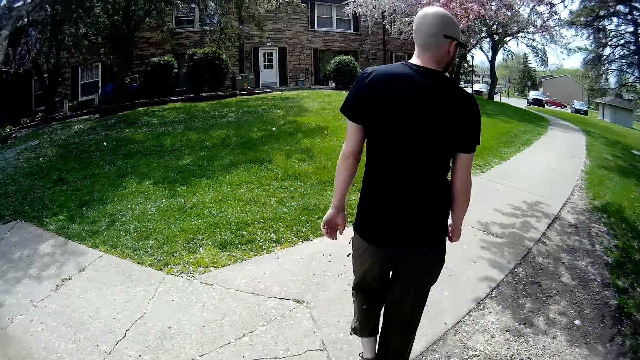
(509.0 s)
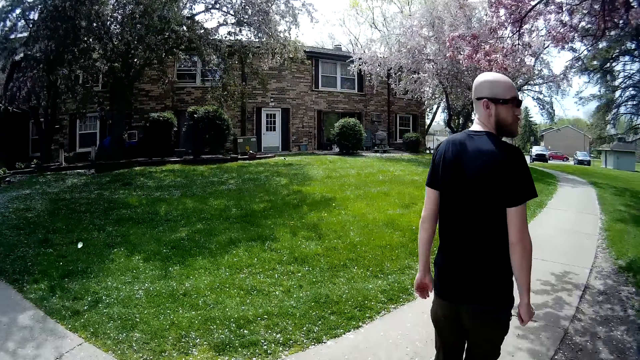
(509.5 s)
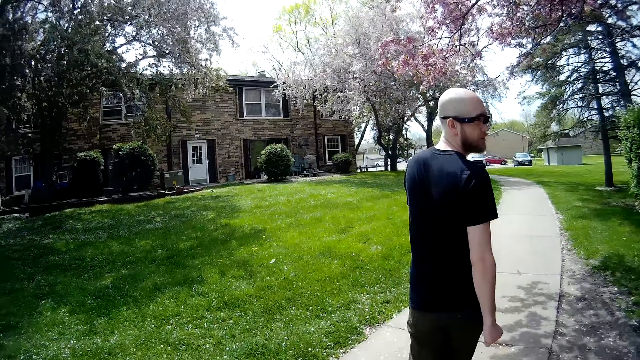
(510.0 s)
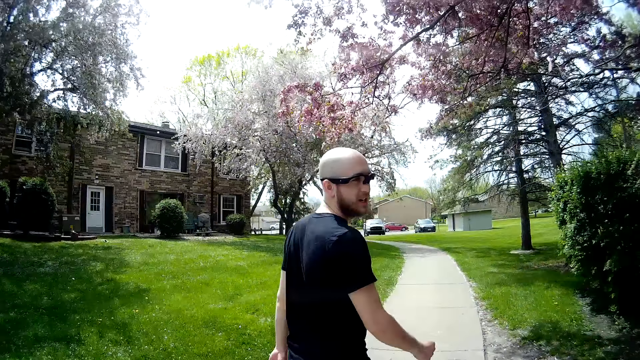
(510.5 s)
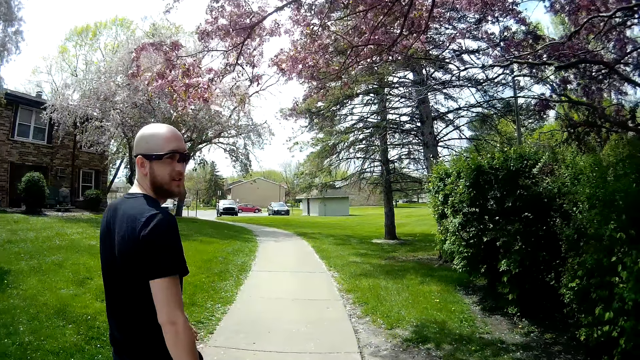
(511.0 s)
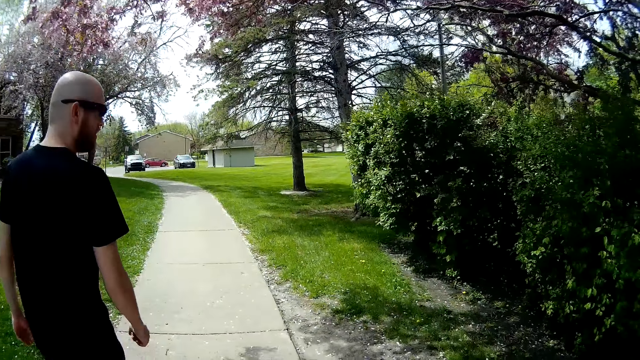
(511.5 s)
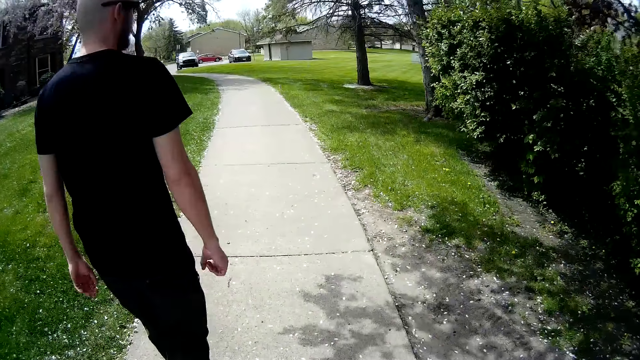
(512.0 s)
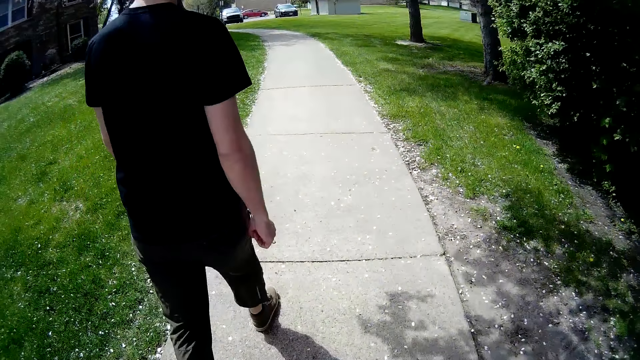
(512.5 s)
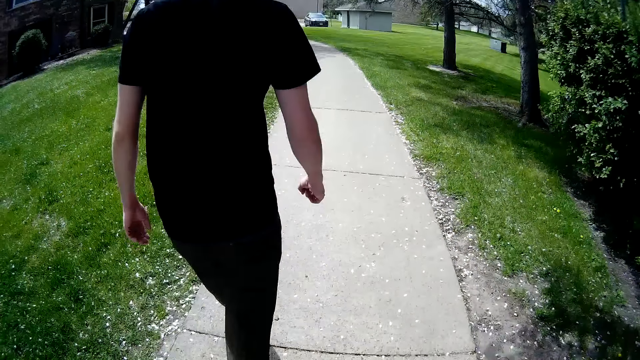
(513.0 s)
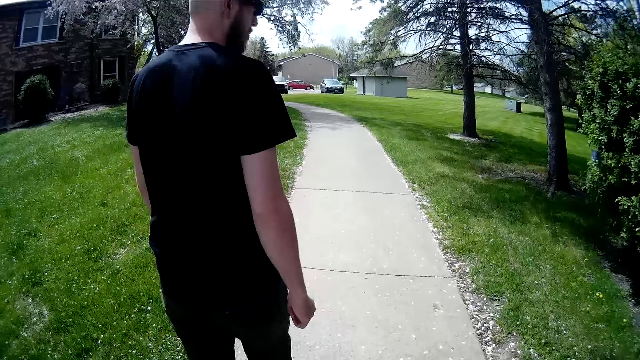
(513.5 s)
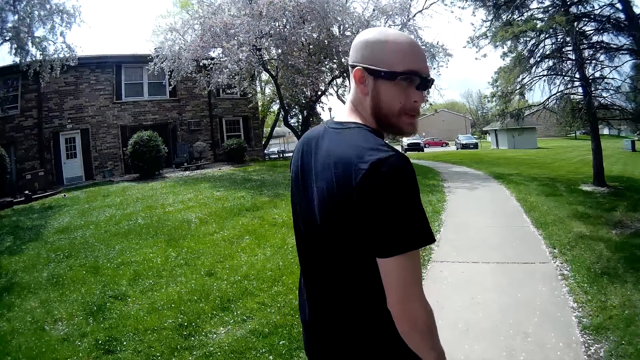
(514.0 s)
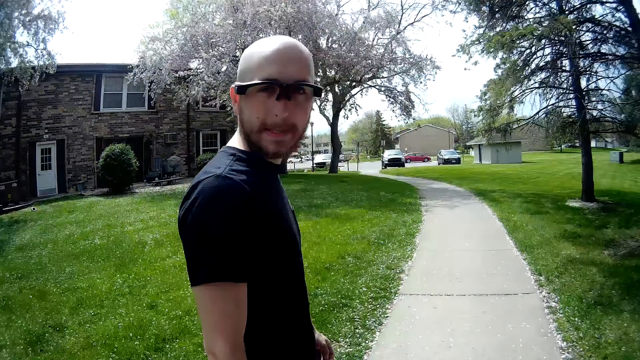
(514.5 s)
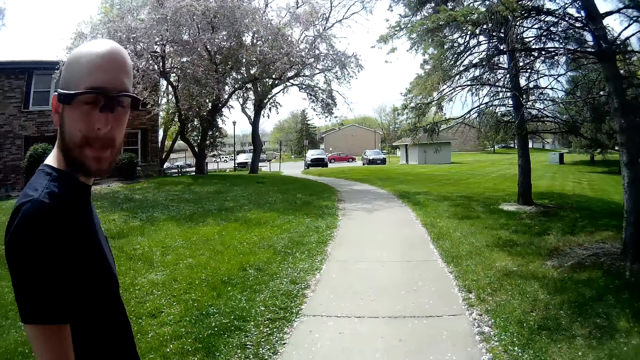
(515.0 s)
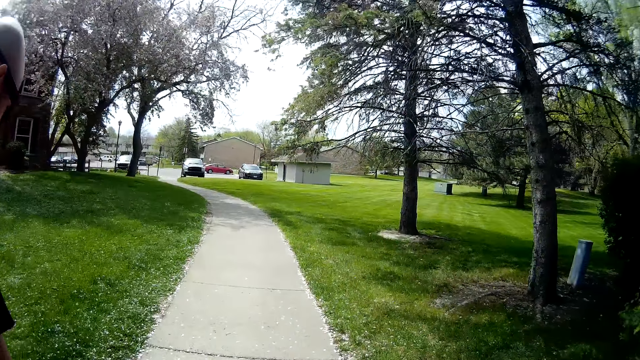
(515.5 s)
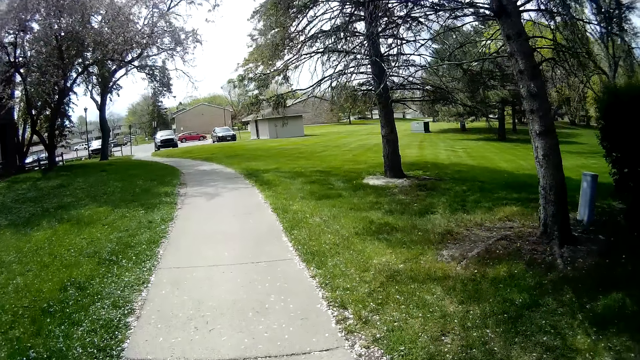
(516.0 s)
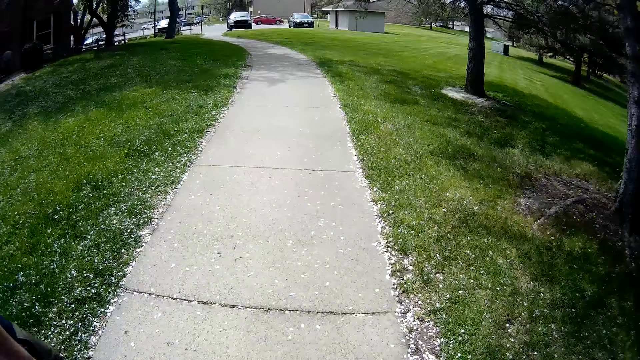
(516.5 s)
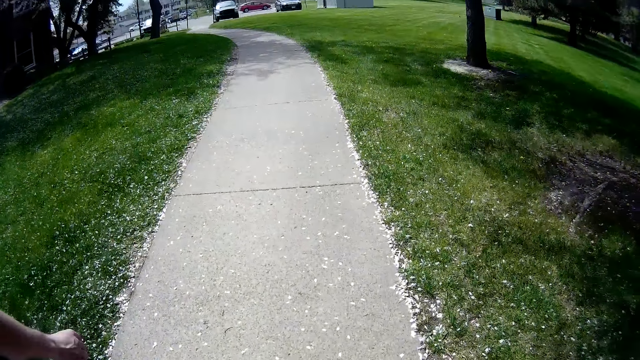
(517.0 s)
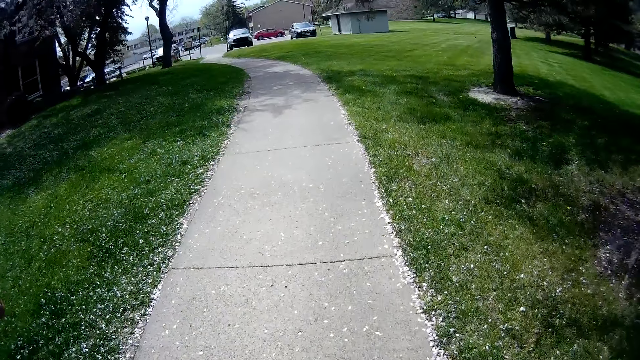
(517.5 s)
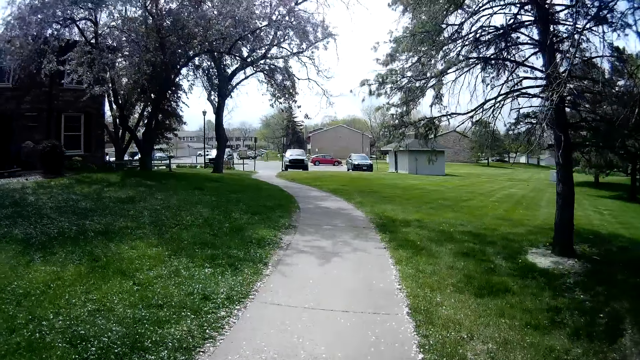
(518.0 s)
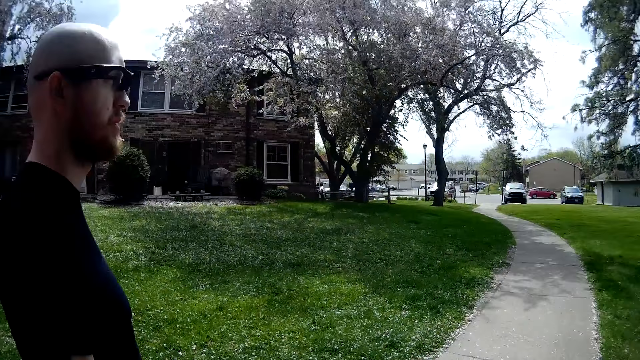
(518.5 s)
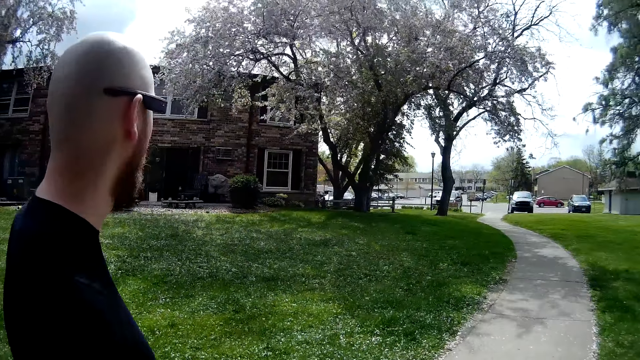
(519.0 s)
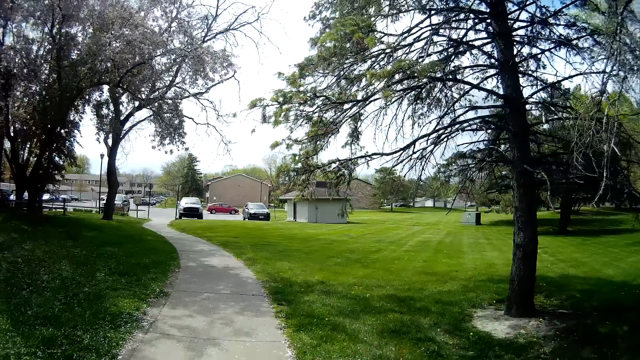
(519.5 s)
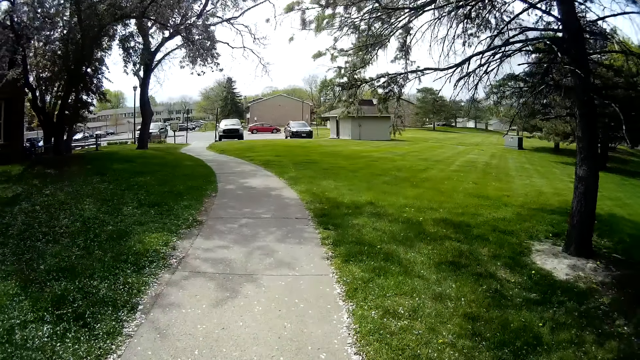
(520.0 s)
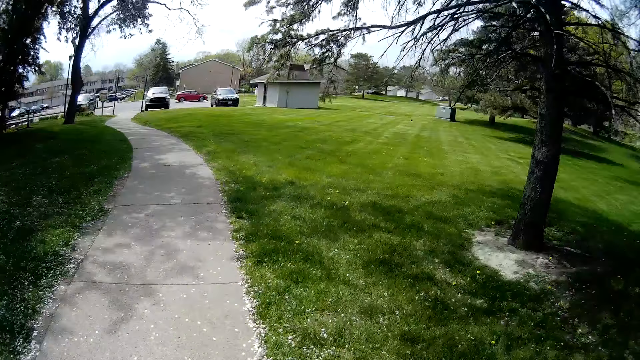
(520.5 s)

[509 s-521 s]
A man talks to the camera wearer. The camera wearer walks. The man walks. The man walks again. The camera wearer talks to the man and walks. The man walks. The camera wearer walks. The man converses with the camera wearer. The camera wearer walks and talks to the man. They walk. The man talks to the camera wearer and walks. The camera wearer walks. The man walks. The camera wearer looks around.

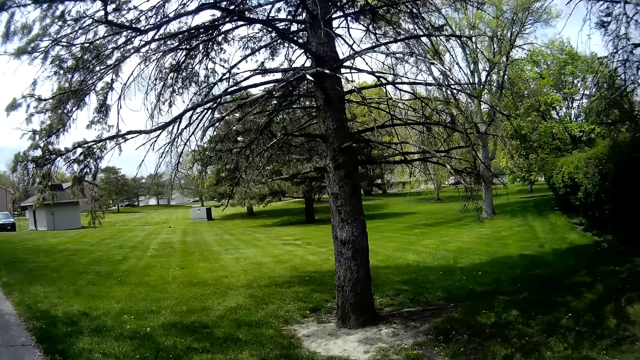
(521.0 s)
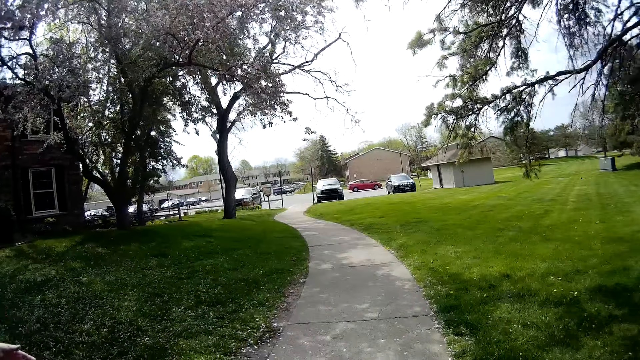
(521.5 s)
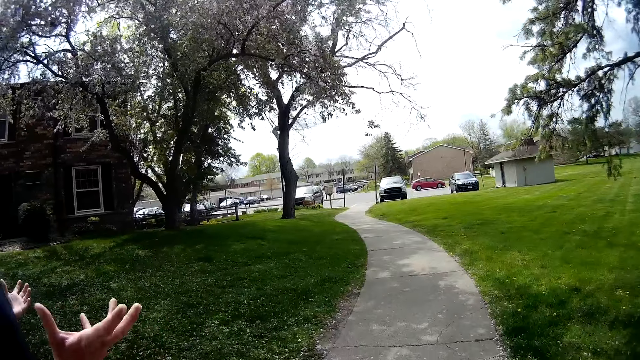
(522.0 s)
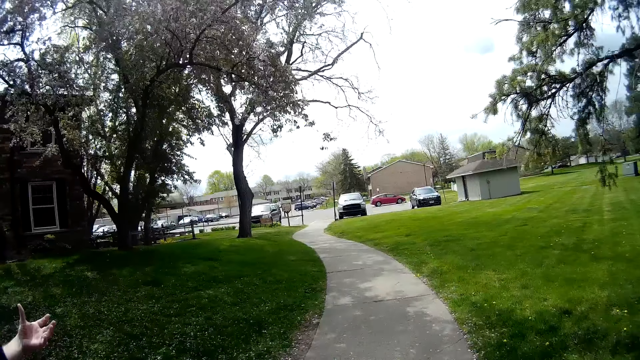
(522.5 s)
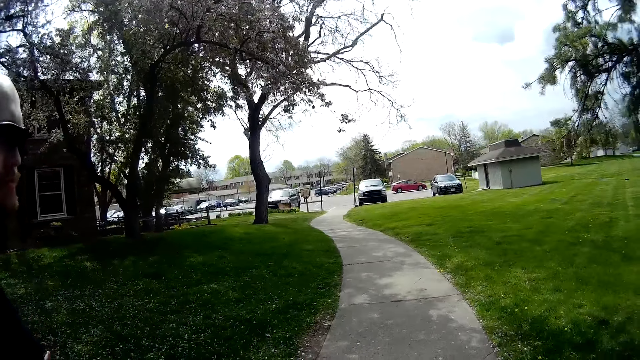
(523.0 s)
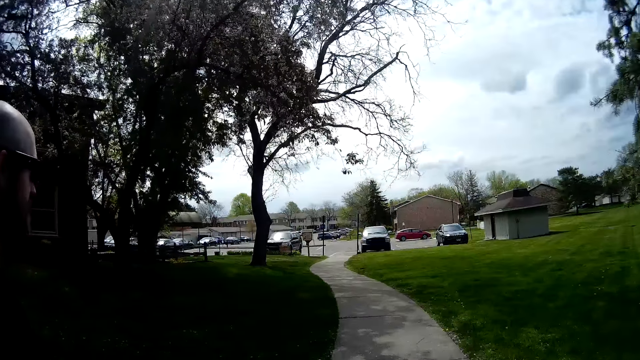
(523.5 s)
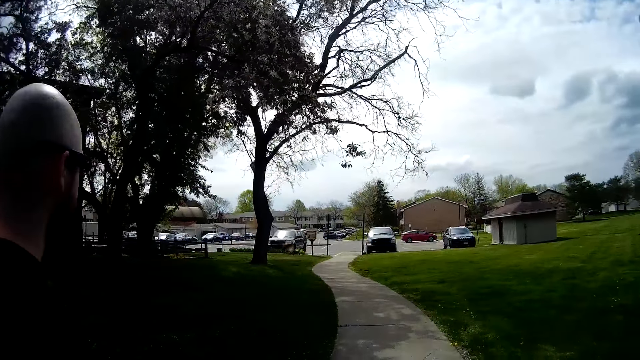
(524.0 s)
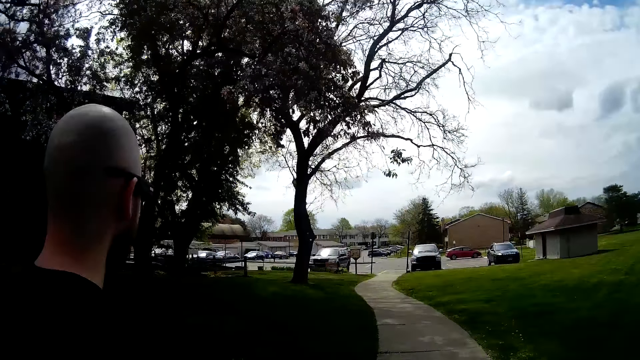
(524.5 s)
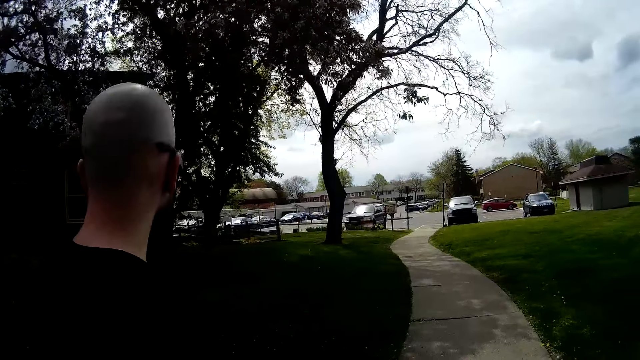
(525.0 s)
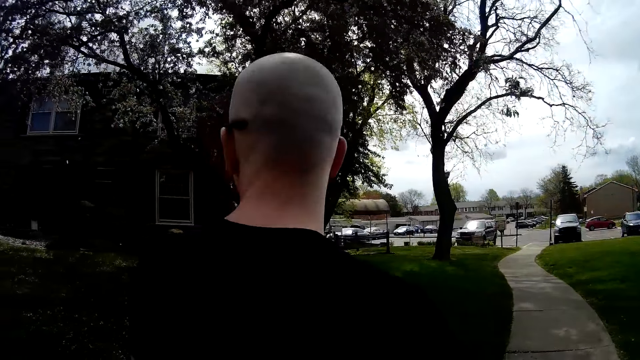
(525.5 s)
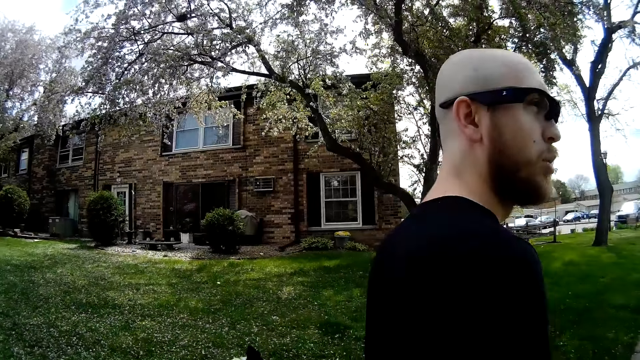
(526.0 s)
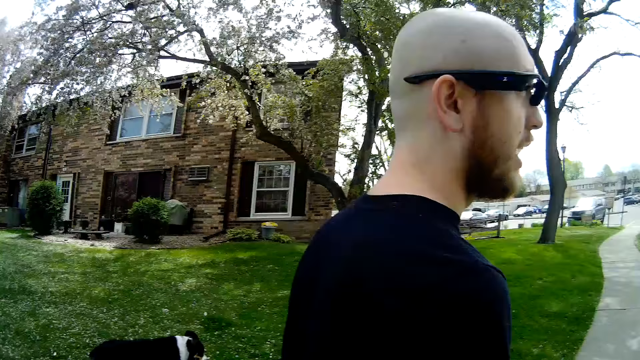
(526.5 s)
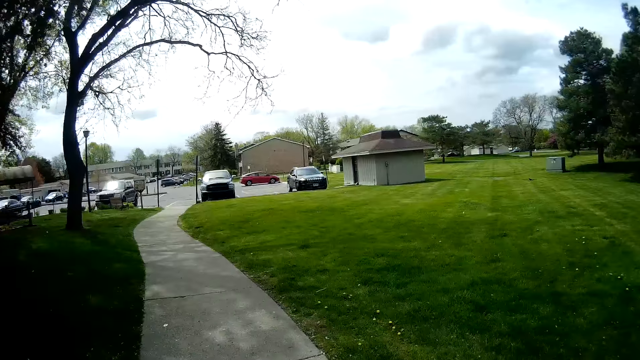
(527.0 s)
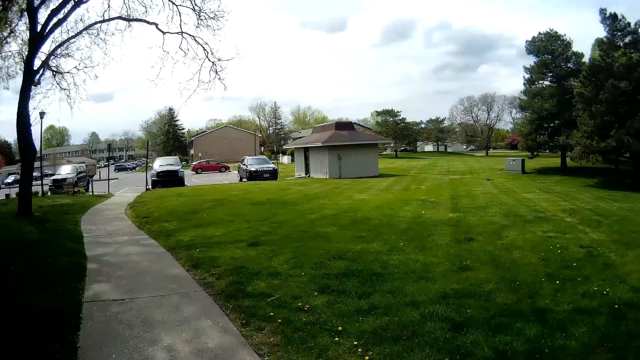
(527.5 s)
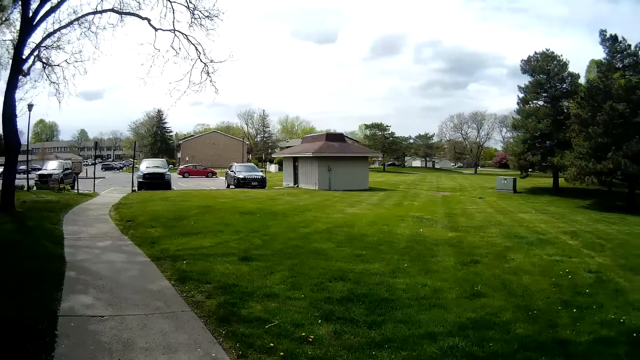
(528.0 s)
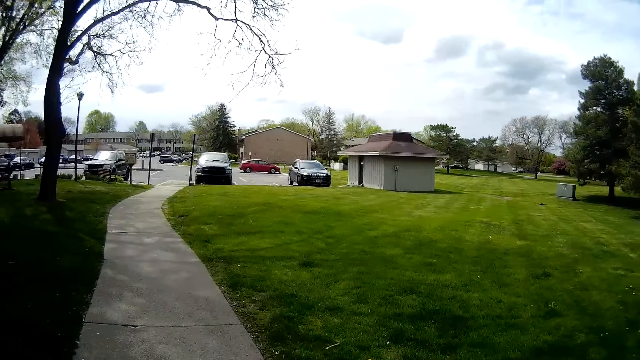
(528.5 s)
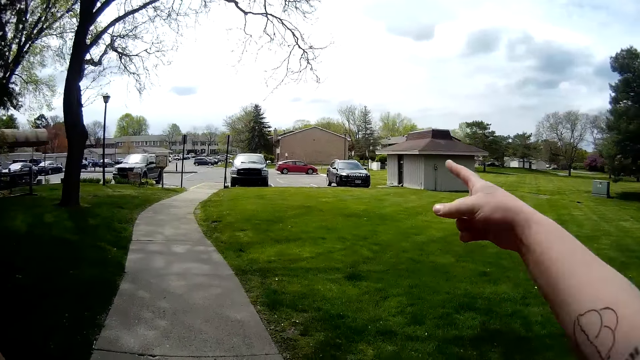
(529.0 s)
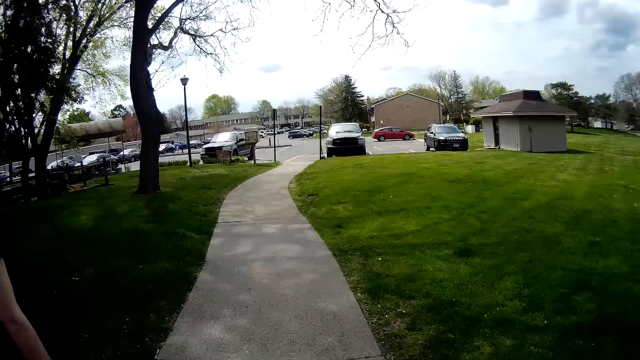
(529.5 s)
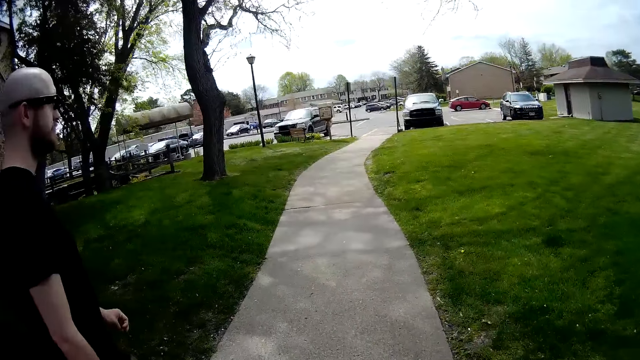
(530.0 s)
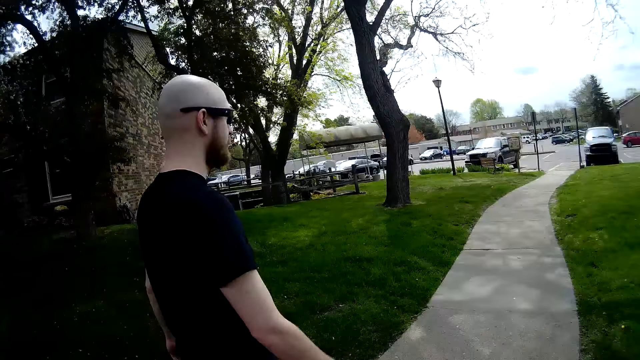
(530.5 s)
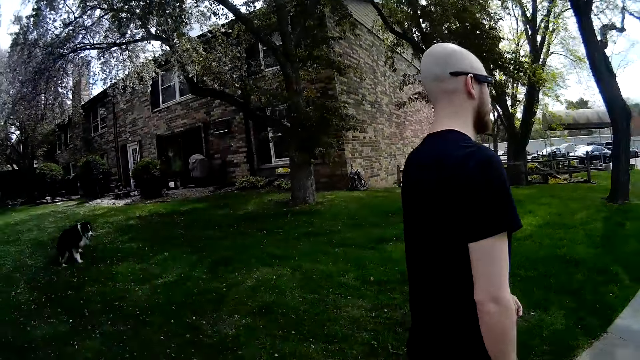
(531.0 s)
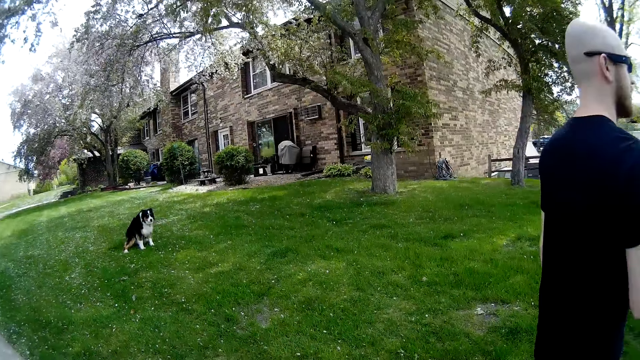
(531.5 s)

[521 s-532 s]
The camera wearer walks. A man talks to the camera wearer. The camera wearer walks. The man walks. The camera wearer talks to the man. She walks. The man talks to the camera wearer and walks. The camera wearer looks around. She walks and talks to the man. She points at a complex with her right hand. She walks and talks to the man. The man walks. The camera wearer looks around.
